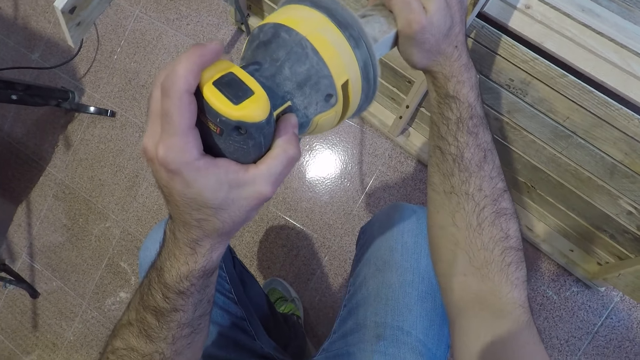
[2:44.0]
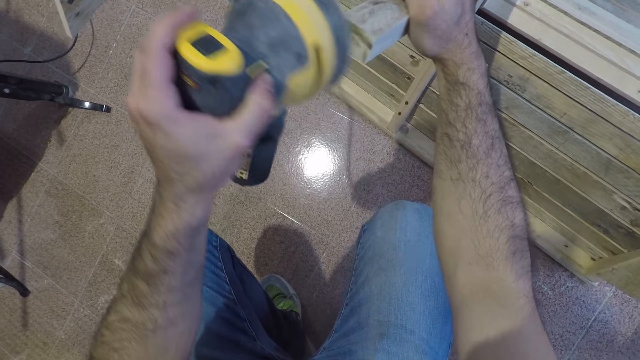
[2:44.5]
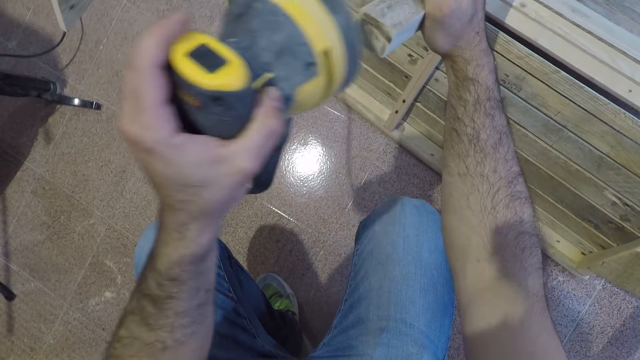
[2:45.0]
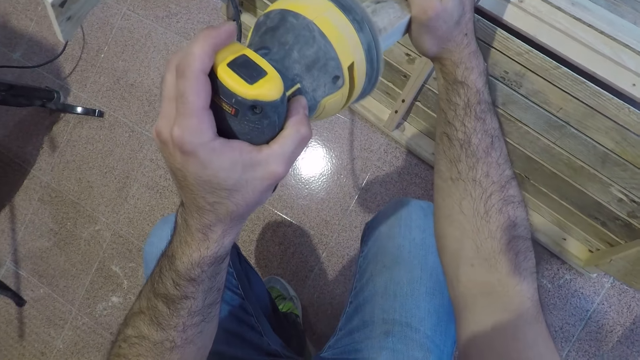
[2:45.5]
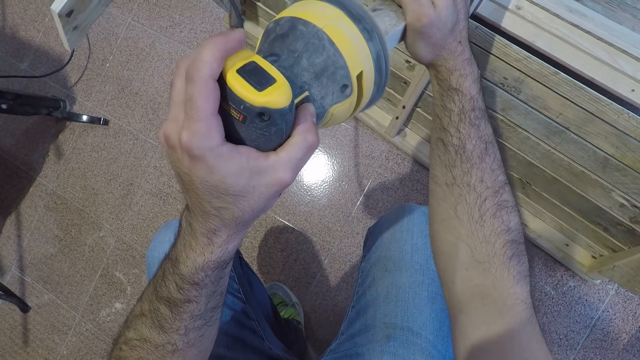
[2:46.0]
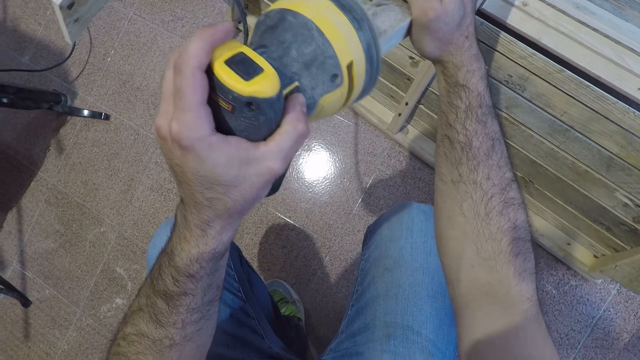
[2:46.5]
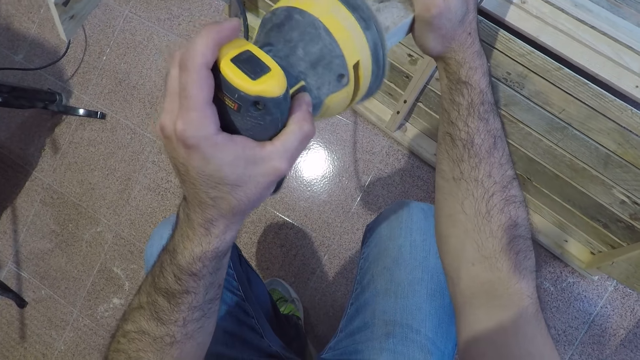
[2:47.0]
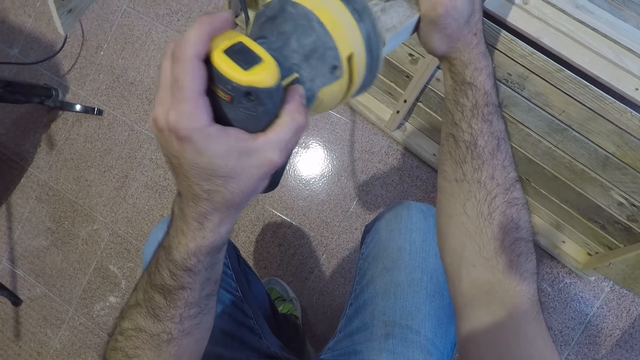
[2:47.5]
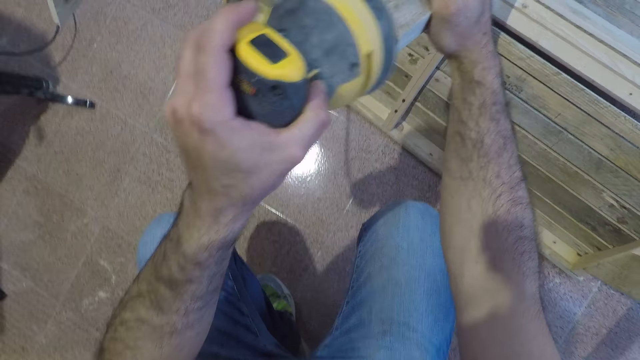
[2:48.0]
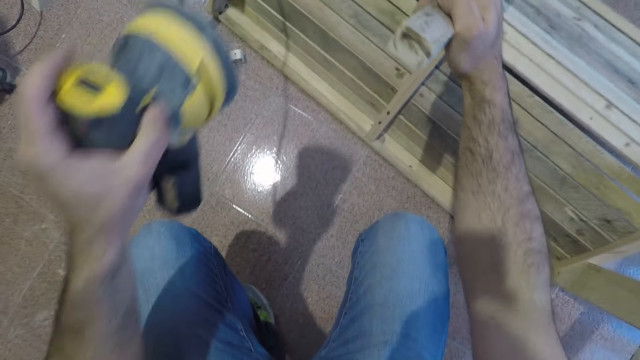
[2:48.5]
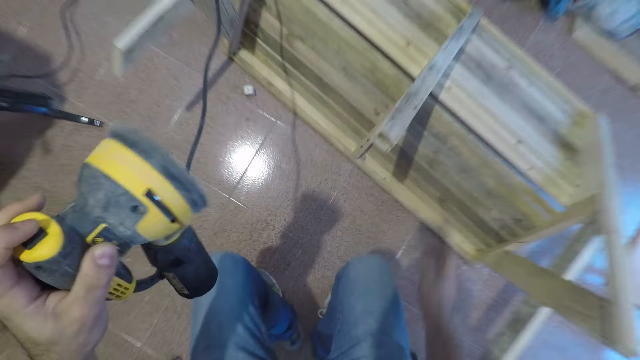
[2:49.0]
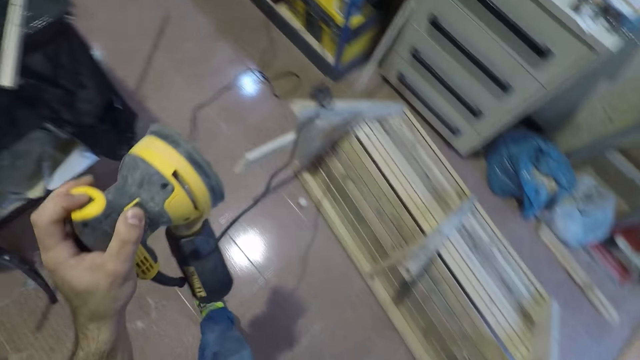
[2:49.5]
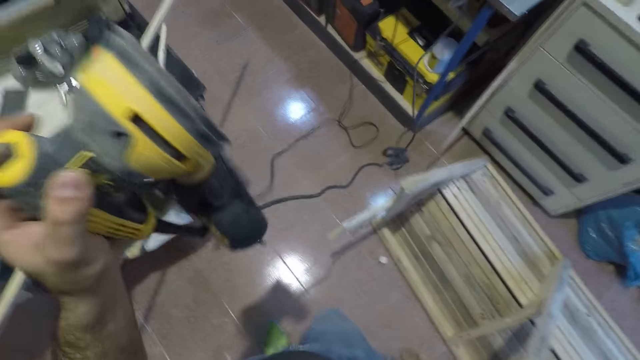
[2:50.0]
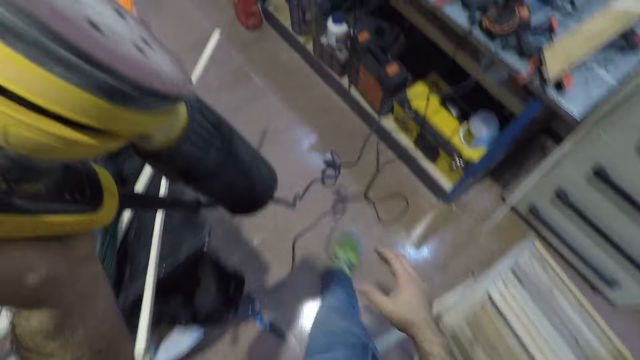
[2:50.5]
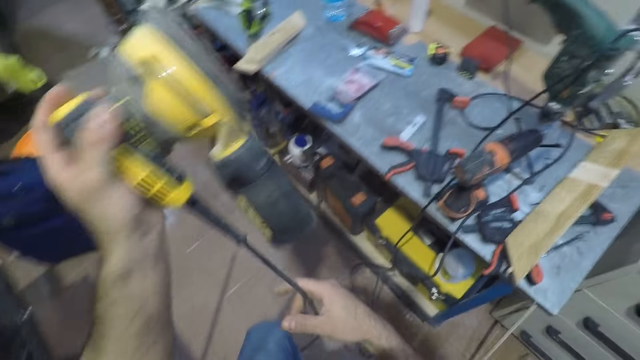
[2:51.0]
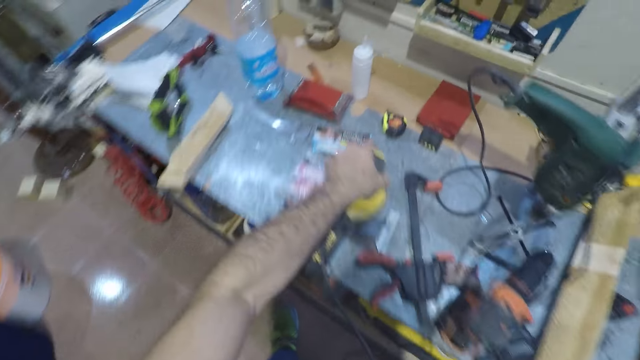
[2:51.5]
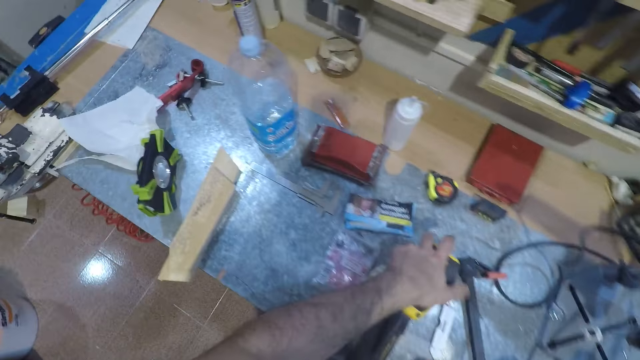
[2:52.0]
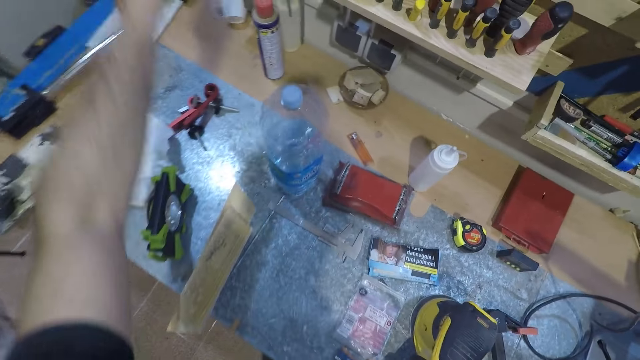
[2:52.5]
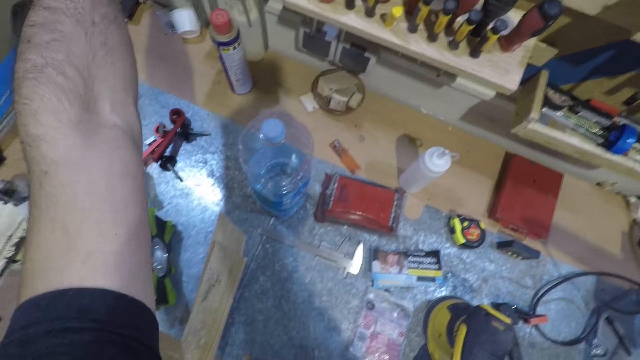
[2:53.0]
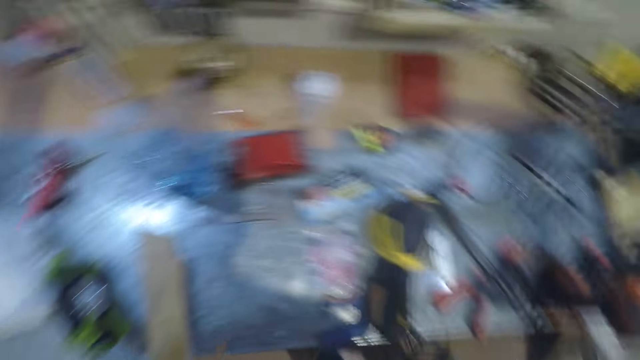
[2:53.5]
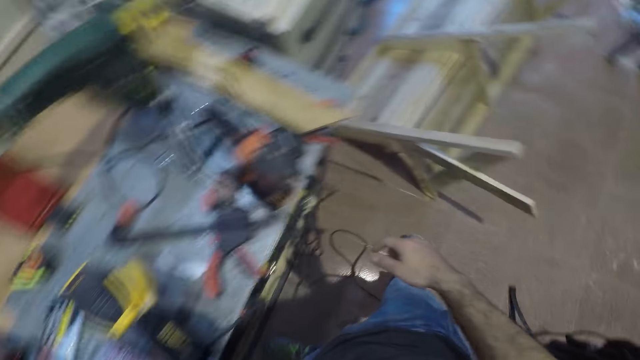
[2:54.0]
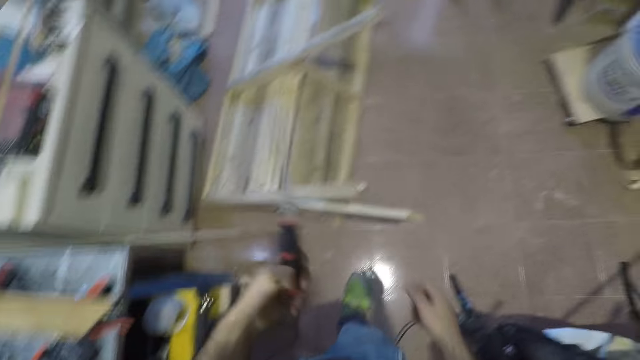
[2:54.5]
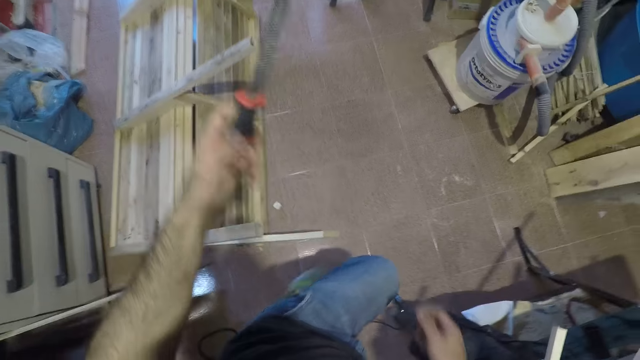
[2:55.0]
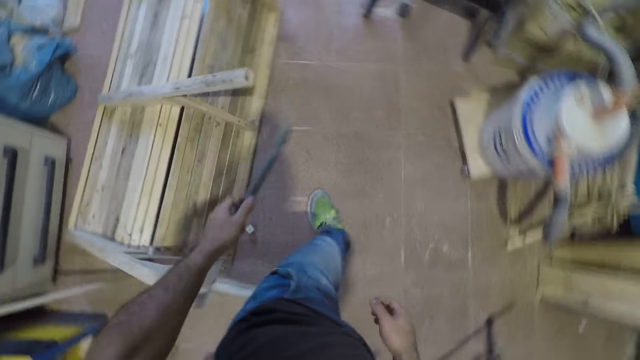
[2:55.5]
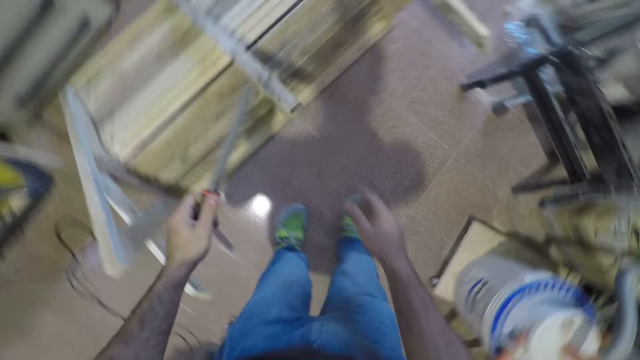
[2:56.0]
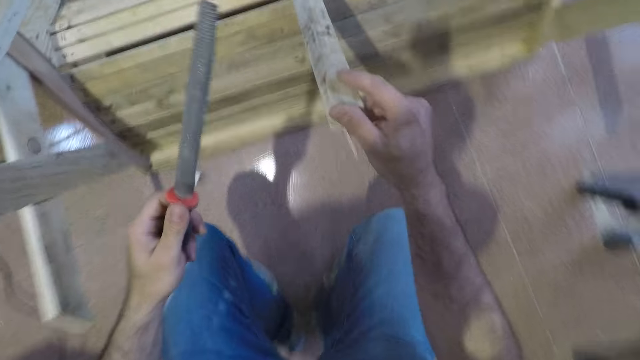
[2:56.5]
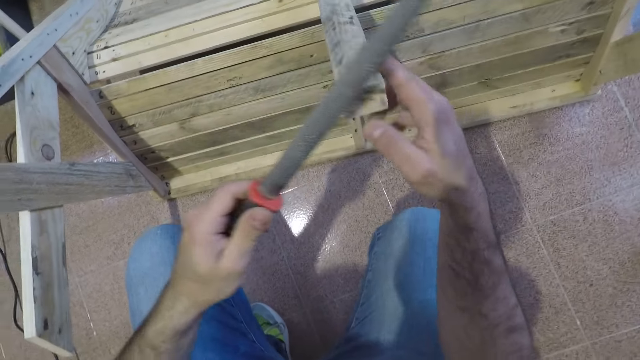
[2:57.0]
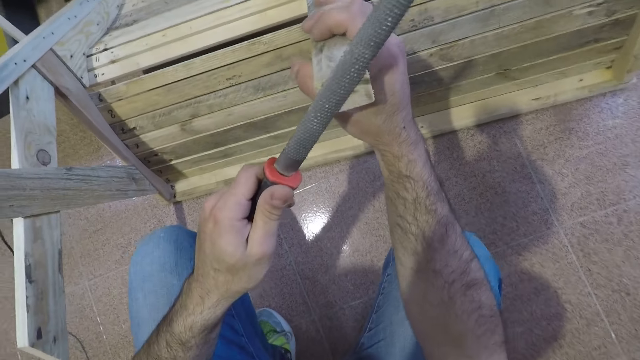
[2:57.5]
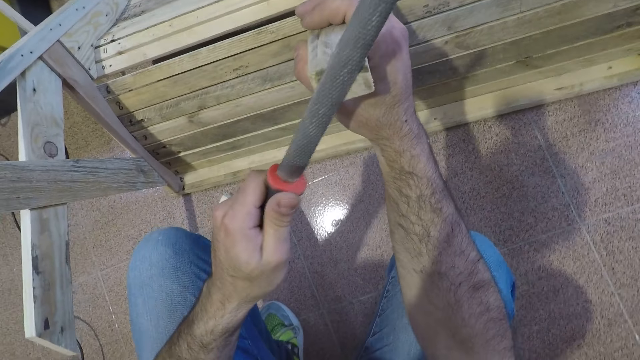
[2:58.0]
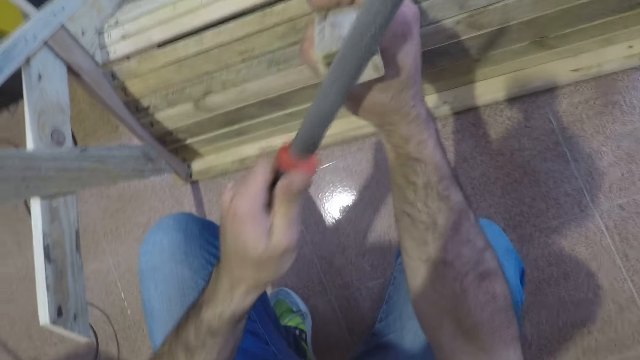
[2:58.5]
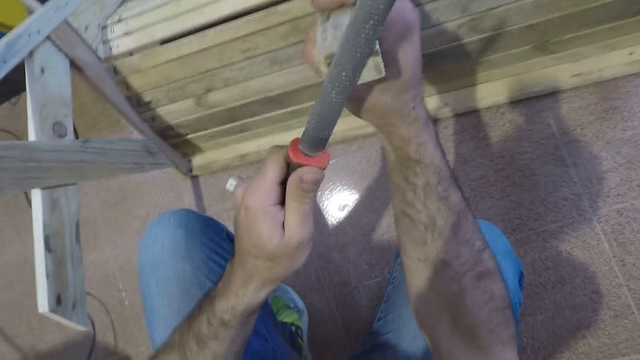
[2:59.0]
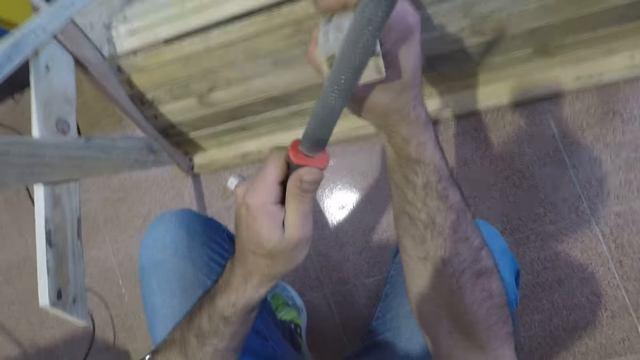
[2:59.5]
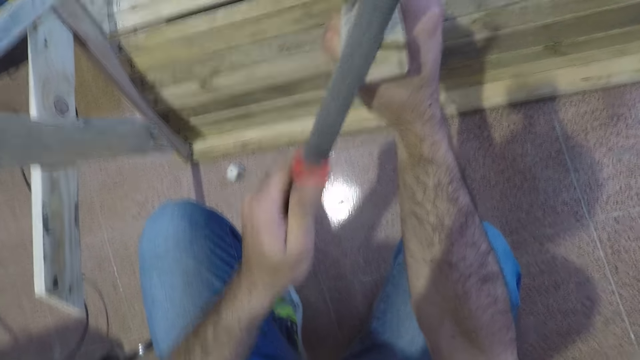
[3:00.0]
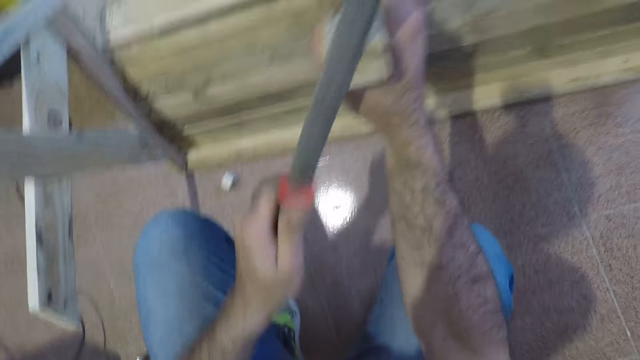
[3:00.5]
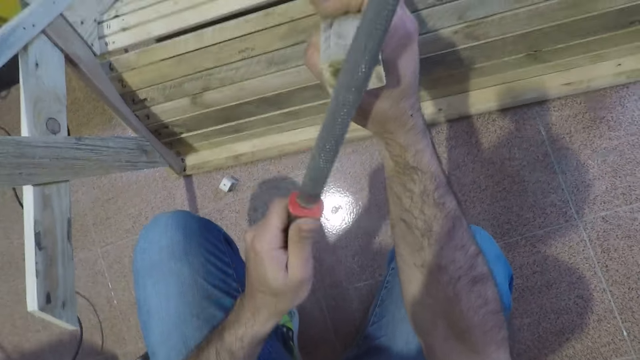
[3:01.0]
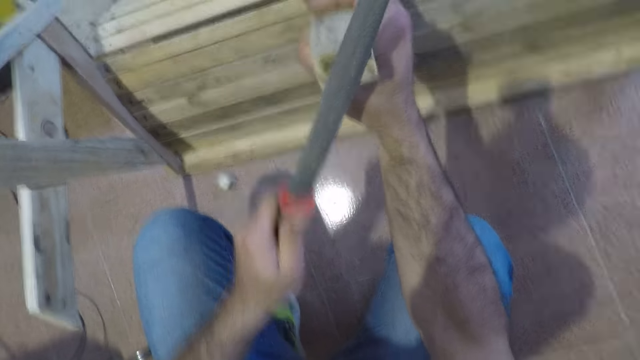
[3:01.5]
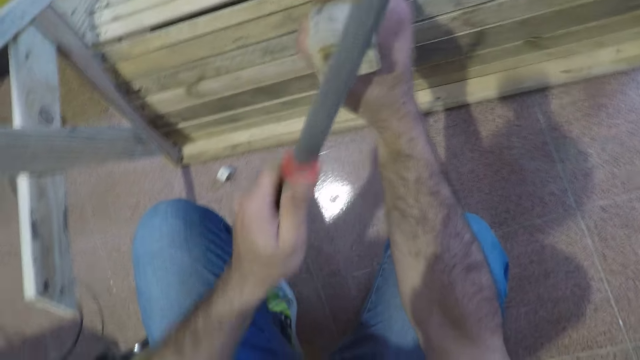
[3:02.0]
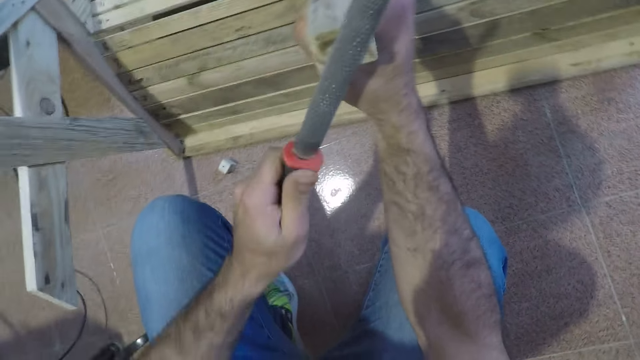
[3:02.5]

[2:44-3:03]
The camera wearer holds the bench leg and sands the bench leg. He stands up and holds the random orbital sander. He puts off the sander. He lifts the random orbital sander. He holds the random orbital sander's wire. He places the random orbital sander on the table. He takes a wooden furniture filer from a rack. He stretches his hand. He turns. He holds a chisel. He walks. He bends down. He holds the bench leg. He files the wooden furniture with the wood filer.

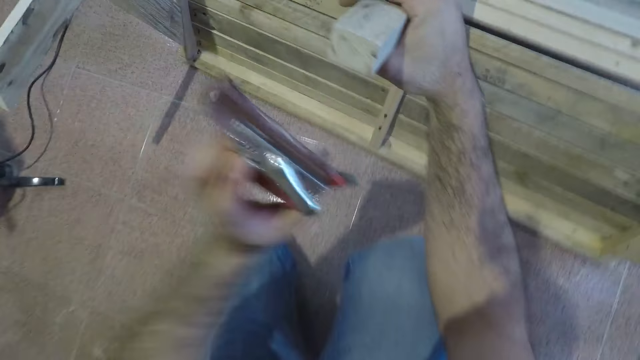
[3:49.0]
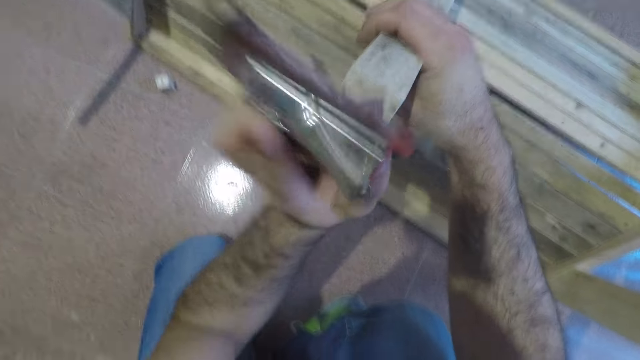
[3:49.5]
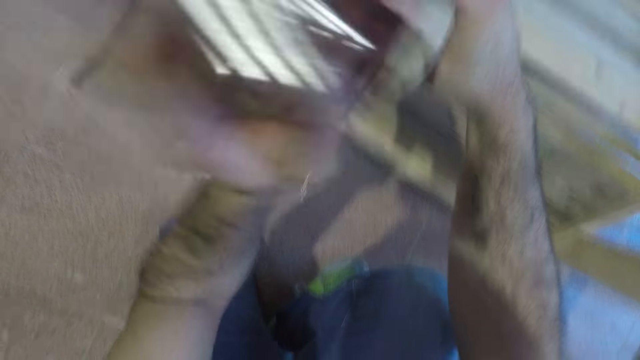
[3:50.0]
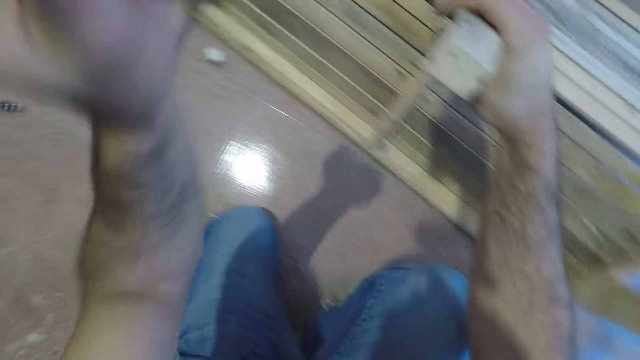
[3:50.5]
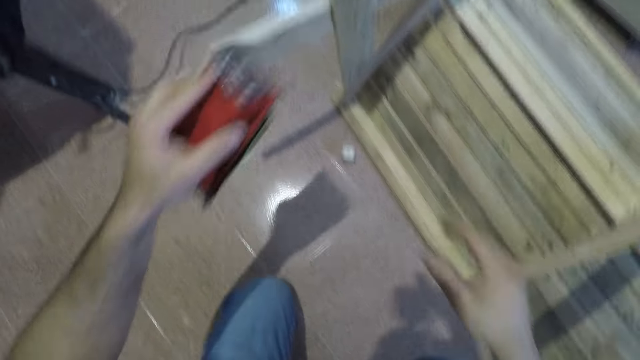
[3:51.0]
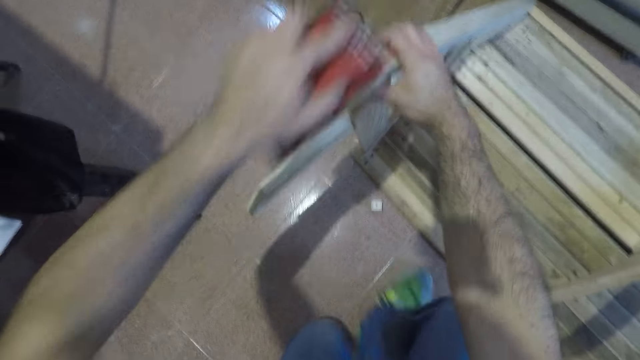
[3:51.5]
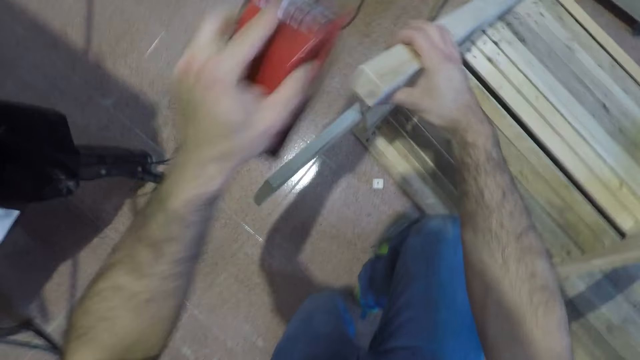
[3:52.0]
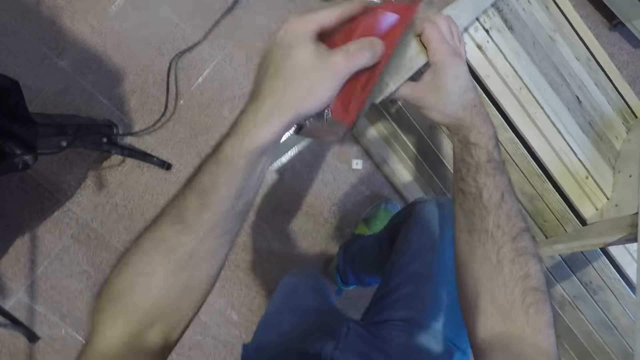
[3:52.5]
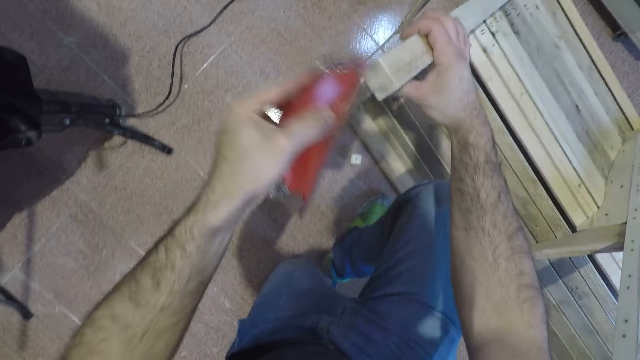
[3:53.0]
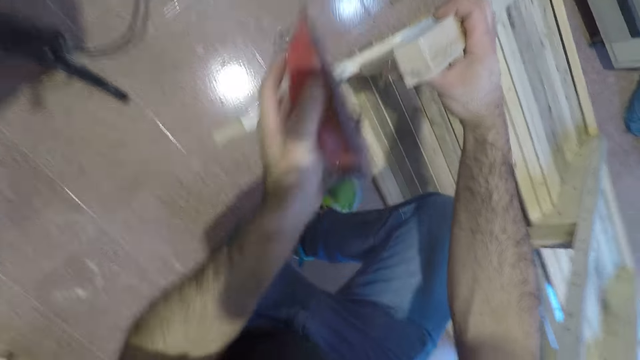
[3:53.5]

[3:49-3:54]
The camera wearer stands, holds the bench leg, squats, and holds the bench leg.
